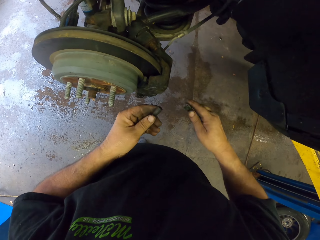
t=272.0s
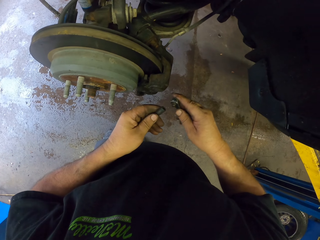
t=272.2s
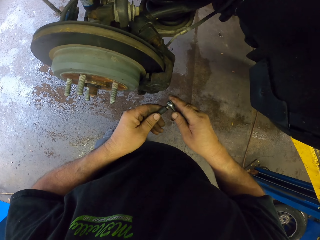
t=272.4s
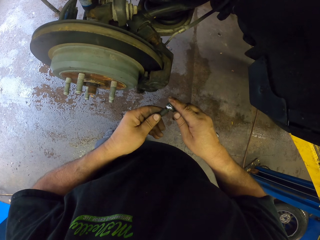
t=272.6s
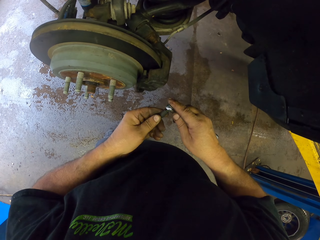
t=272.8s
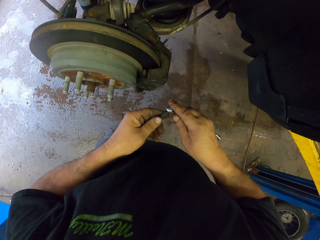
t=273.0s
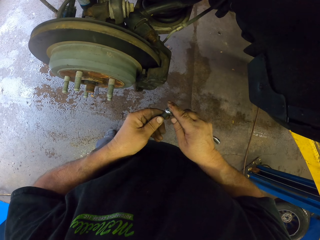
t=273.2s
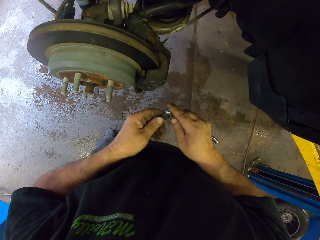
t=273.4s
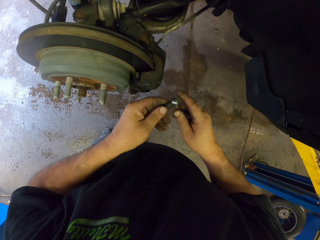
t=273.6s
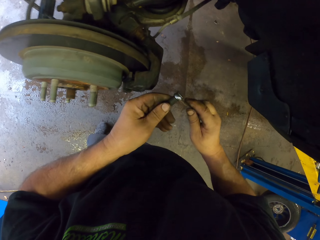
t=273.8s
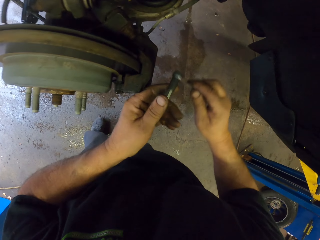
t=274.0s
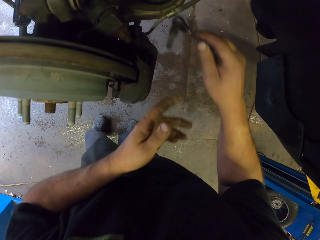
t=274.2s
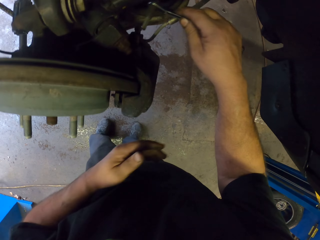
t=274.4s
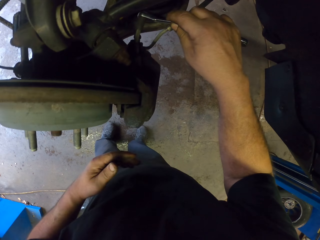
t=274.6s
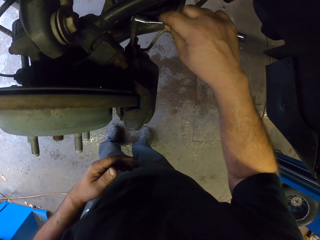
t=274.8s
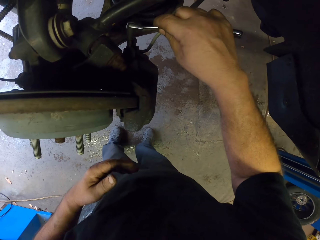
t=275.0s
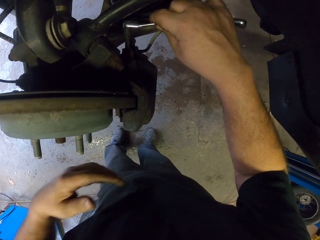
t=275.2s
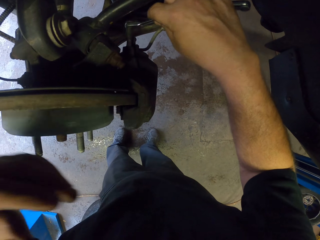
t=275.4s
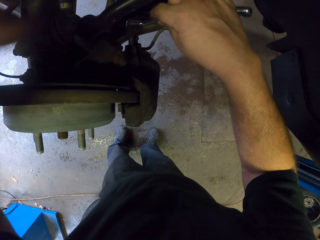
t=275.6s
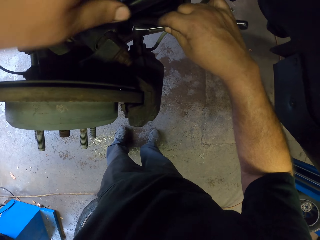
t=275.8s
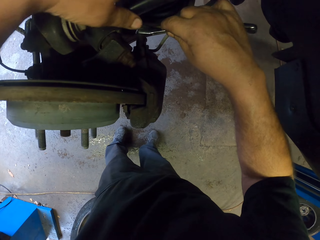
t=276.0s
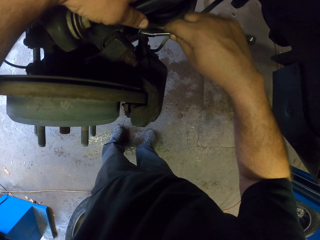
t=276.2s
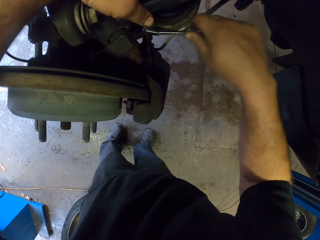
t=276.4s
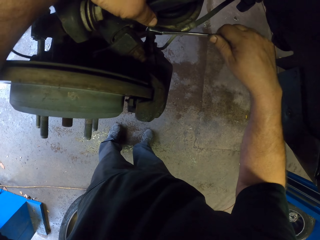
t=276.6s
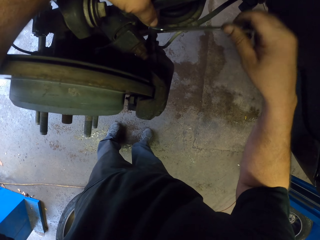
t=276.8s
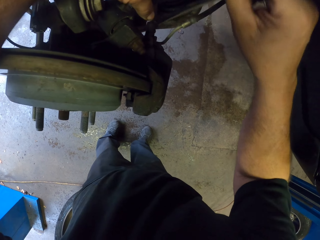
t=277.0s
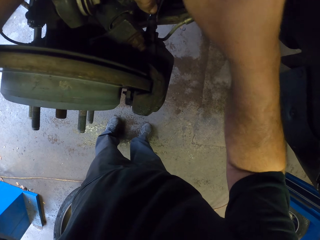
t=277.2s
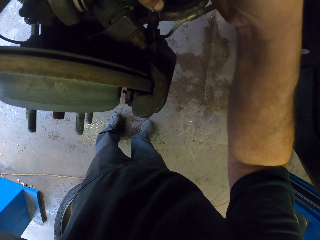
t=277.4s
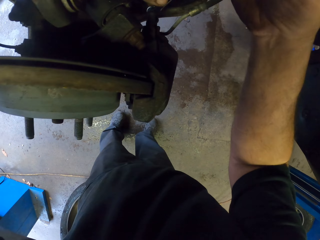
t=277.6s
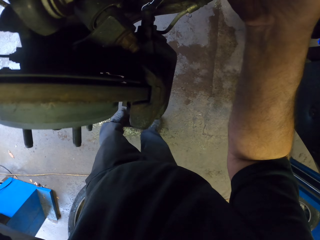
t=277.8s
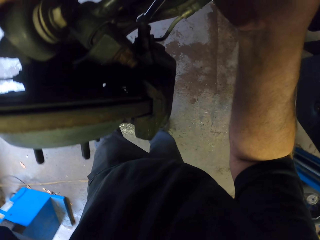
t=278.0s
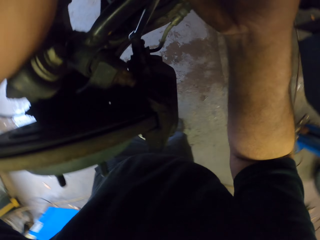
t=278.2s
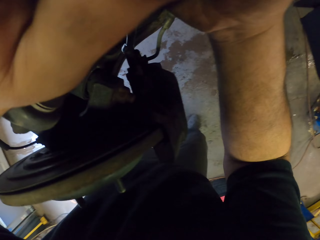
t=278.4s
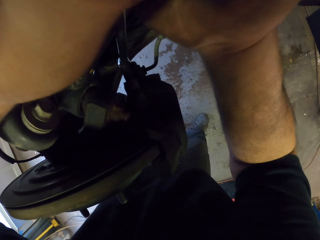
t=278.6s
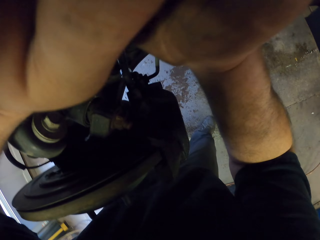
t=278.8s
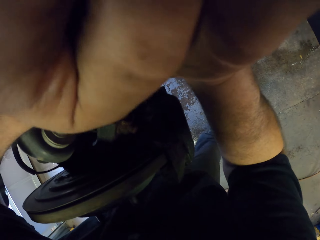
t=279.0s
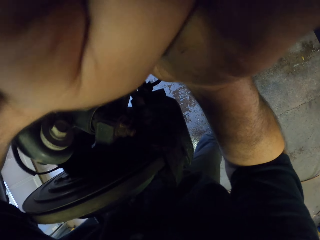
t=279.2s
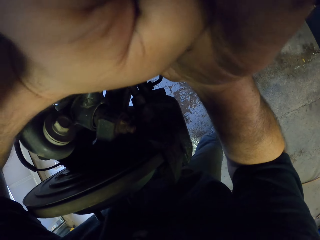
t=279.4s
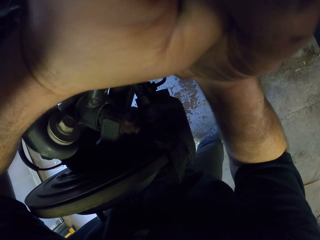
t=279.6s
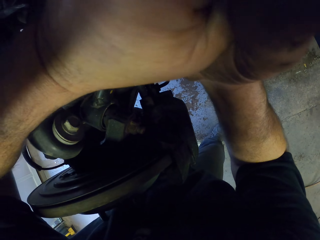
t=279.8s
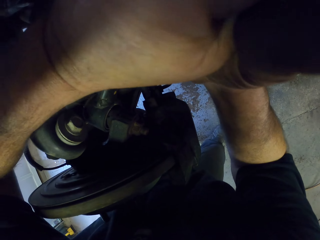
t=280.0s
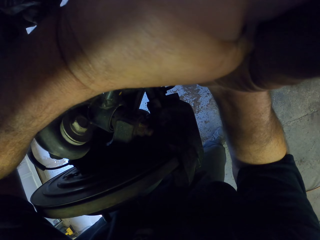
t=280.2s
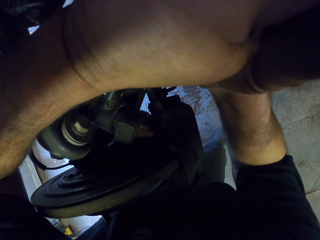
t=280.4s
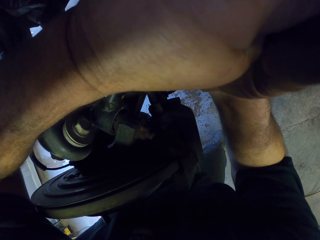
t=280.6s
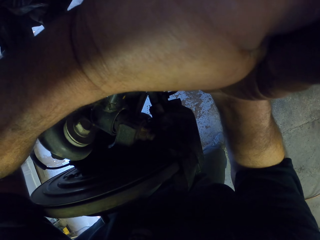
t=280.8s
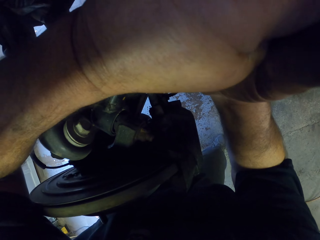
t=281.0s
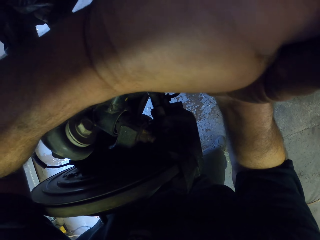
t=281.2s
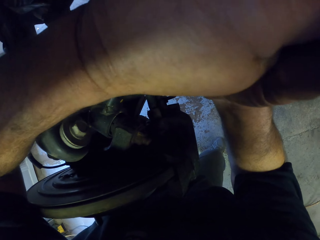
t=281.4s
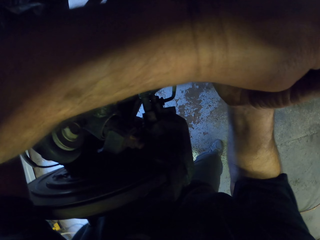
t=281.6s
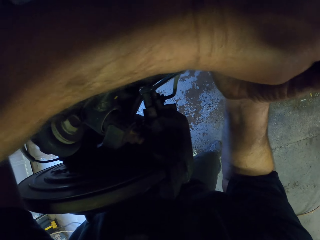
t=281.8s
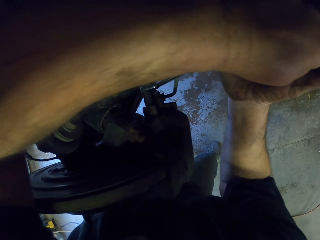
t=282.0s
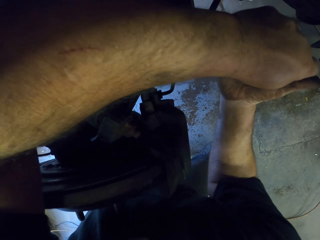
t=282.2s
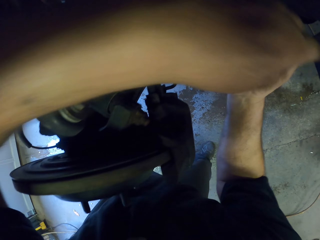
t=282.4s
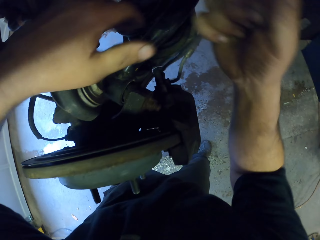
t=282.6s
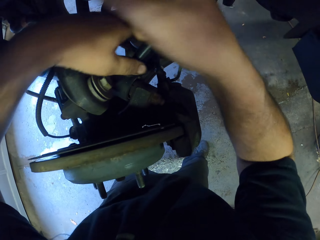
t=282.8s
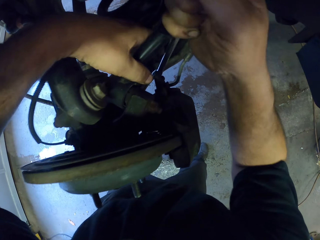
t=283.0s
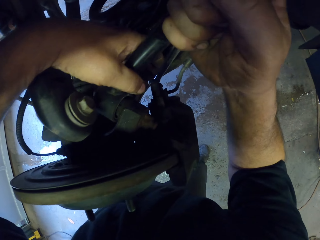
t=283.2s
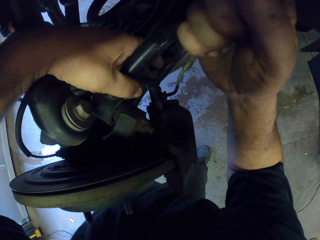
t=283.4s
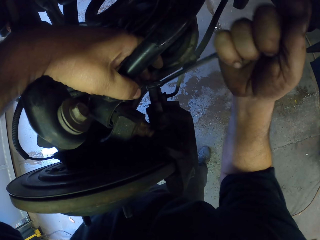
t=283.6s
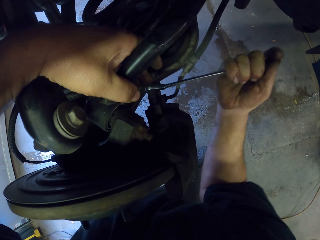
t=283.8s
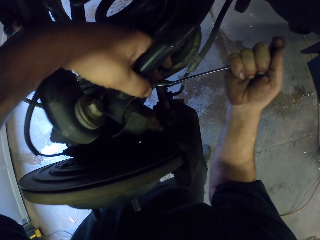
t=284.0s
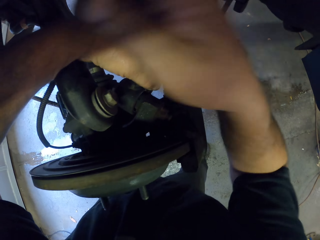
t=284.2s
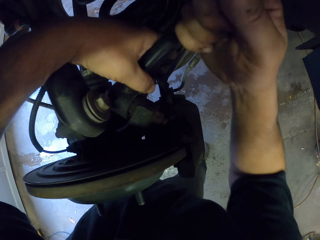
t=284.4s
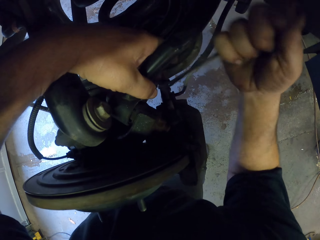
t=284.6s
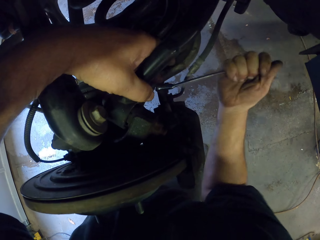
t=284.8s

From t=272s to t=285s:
The camera wearer fixes the bolt in the wrench. They tighten the nuts on the brake metal.

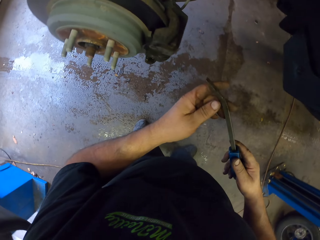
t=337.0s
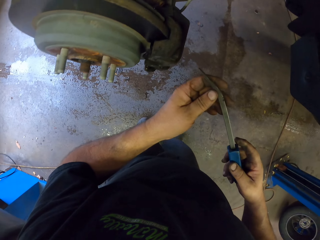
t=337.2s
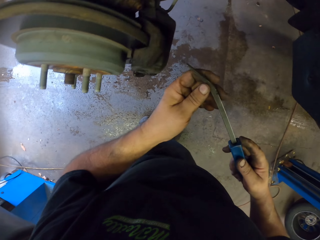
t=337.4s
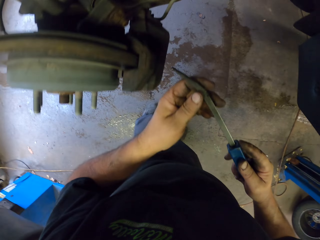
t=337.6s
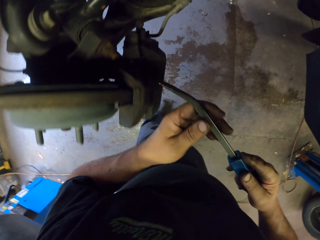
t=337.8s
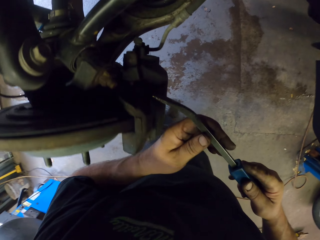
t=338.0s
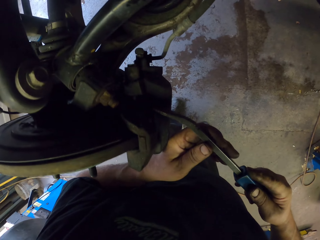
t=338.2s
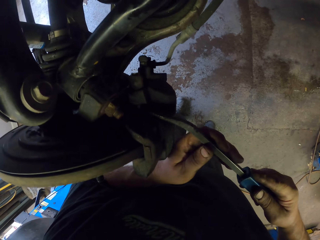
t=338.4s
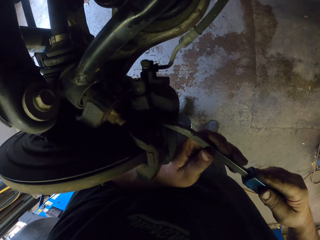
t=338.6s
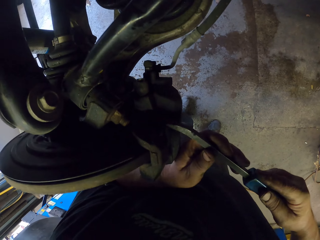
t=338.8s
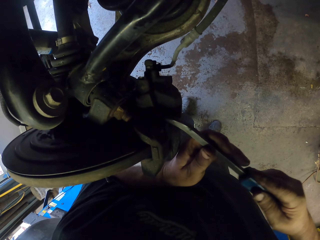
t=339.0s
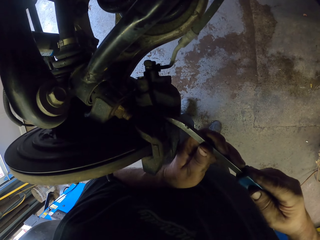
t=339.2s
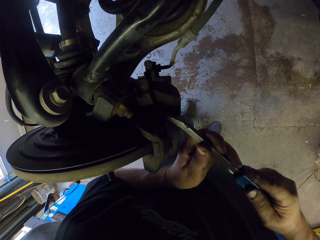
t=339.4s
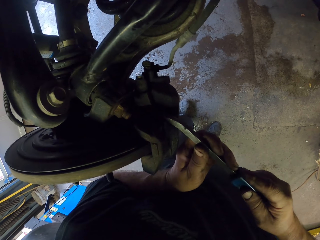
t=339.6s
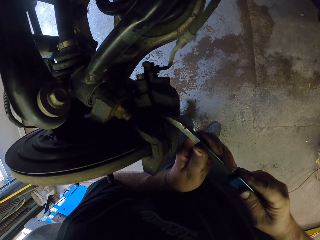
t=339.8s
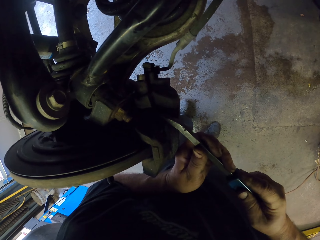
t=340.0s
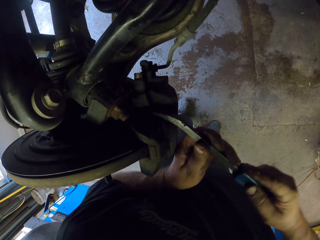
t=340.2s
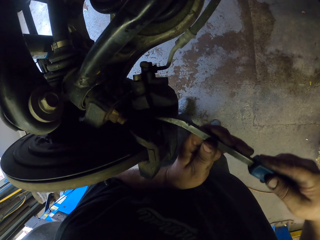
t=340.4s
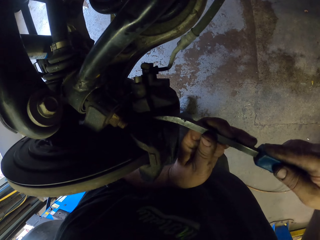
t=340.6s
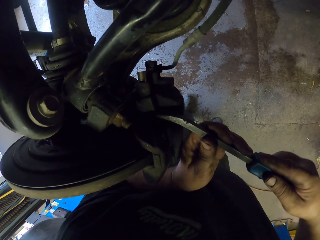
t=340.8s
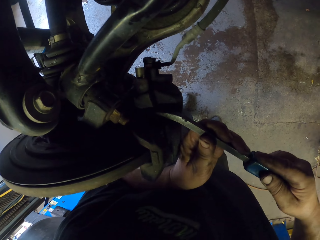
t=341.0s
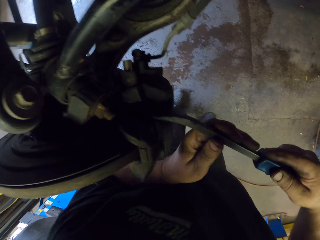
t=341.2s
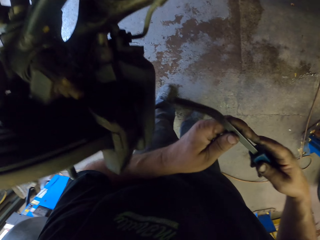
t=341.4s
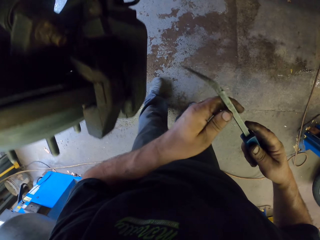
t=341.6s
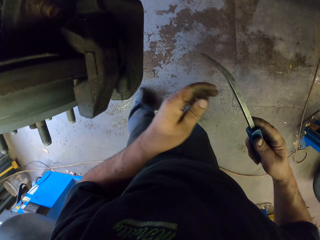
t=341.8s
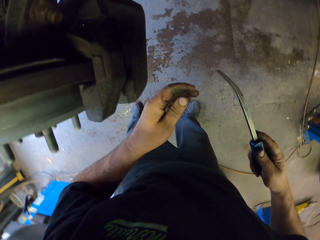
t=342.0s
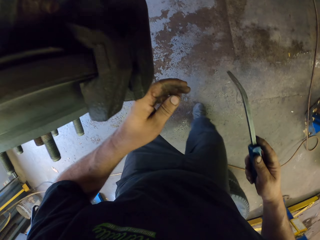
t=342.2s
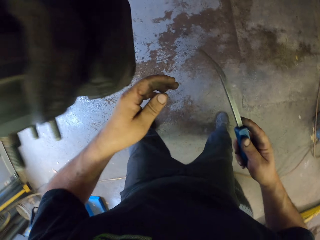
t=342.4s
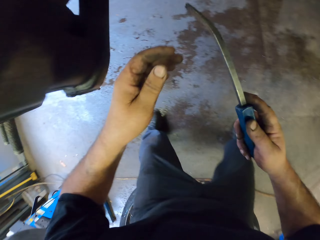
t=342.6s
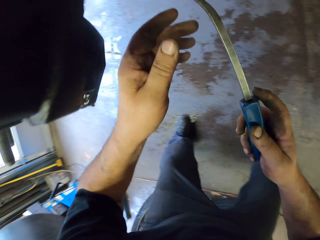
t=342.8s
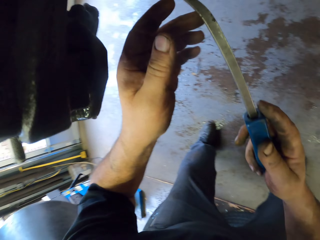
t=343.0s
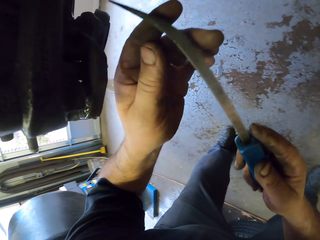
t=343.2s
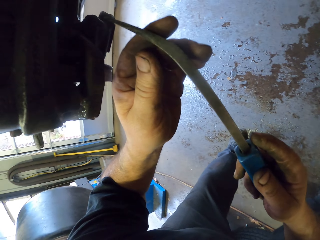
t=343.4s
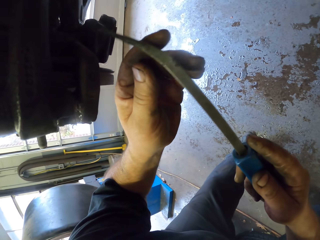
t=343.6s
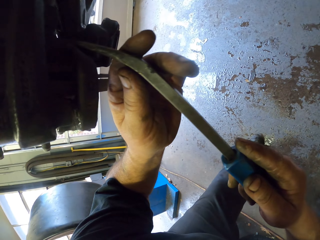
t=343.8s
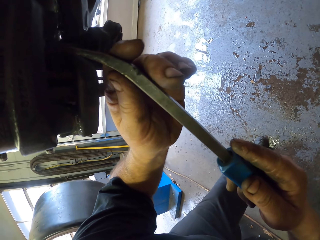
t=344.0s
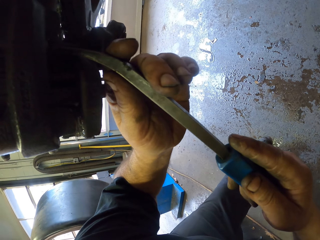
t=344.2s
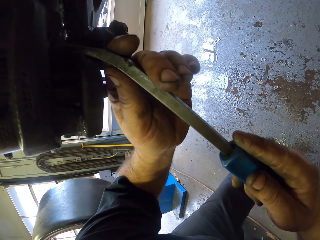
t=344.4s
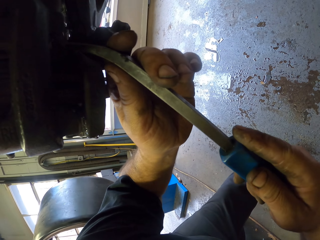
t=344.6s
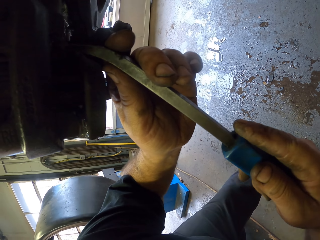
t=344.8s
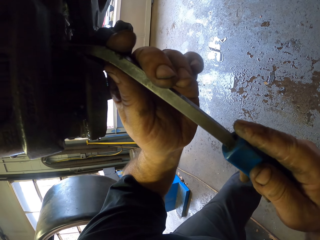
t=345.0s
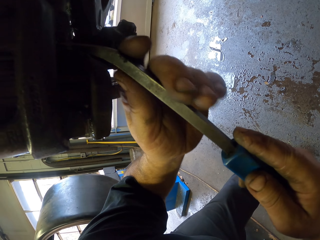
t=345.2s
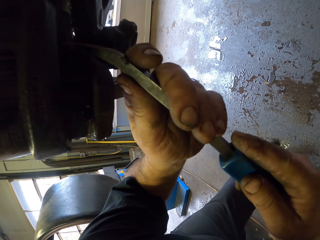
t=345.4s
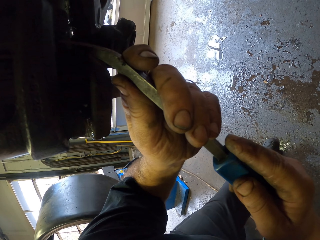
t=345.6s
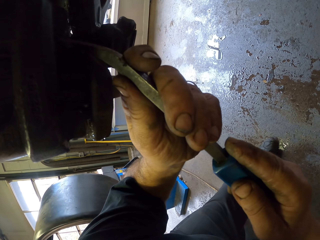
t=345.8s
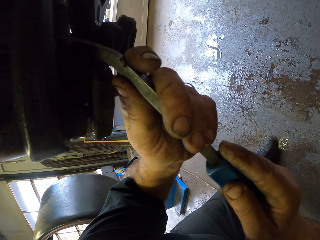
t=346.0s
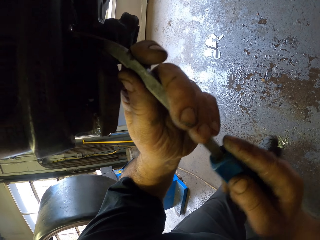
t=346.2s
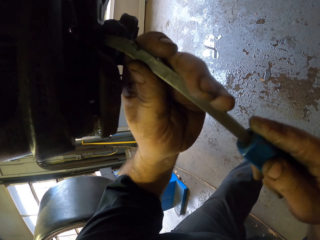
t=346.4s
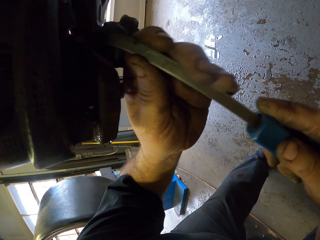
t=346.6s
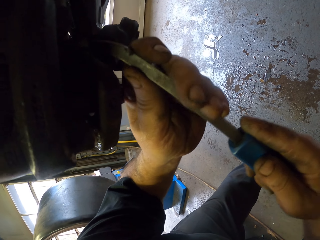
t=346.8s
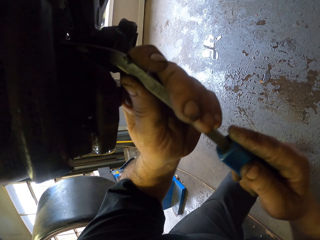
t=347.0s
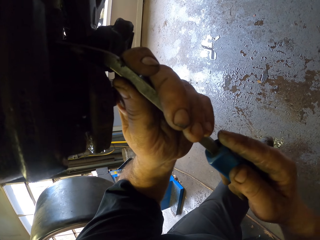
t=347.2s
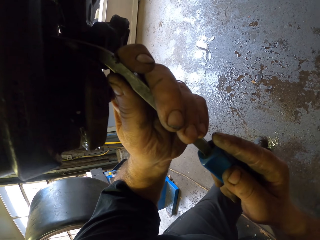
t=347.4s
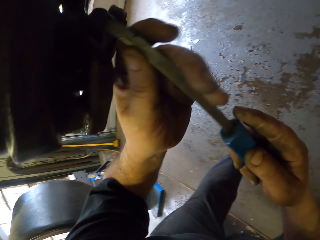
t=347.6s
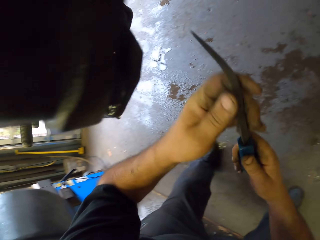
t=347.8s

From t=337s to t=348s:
The camera wearer loosens the wheel sidewall. They fix the screwdriver in the brake metal.
